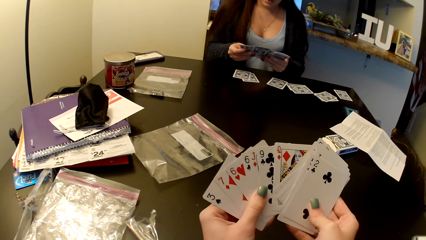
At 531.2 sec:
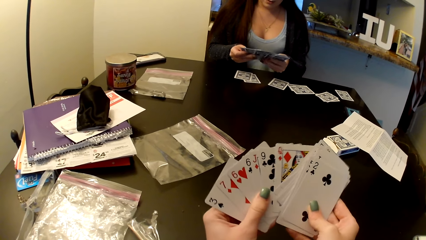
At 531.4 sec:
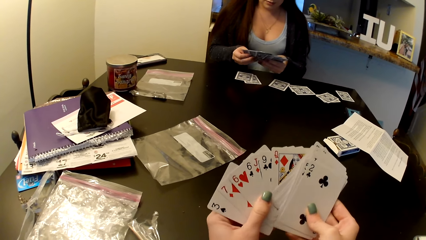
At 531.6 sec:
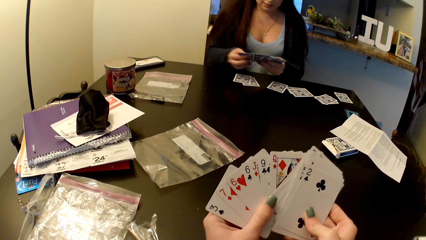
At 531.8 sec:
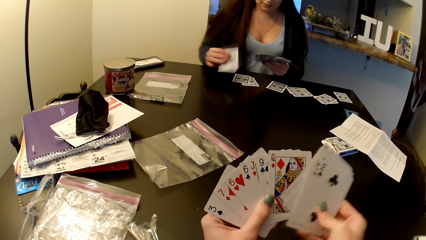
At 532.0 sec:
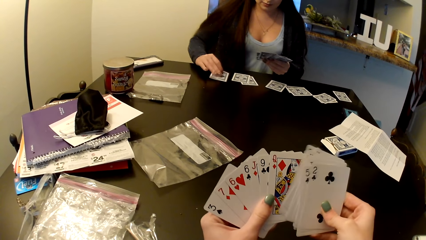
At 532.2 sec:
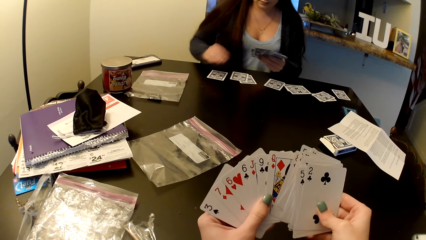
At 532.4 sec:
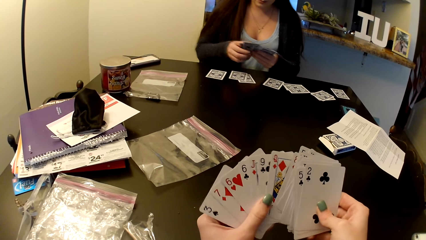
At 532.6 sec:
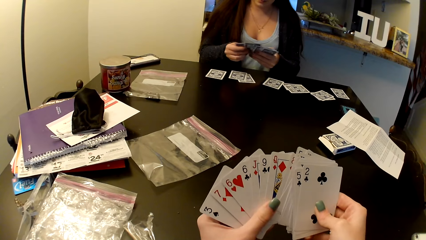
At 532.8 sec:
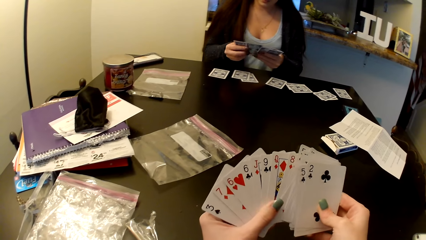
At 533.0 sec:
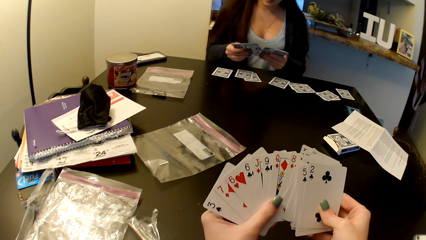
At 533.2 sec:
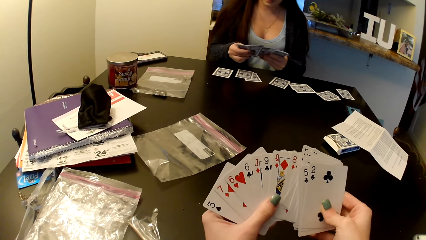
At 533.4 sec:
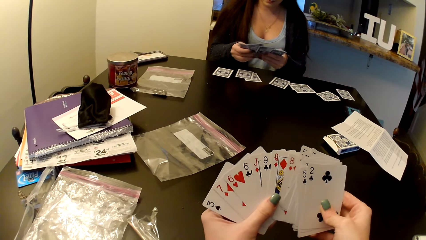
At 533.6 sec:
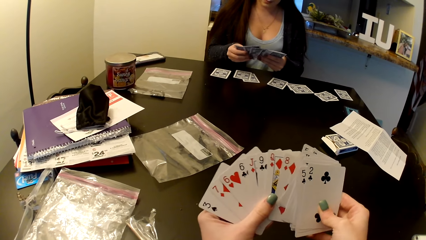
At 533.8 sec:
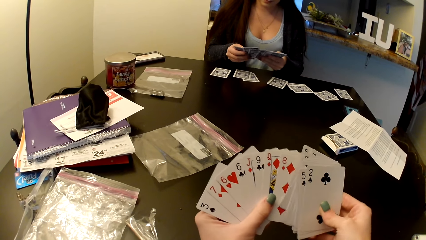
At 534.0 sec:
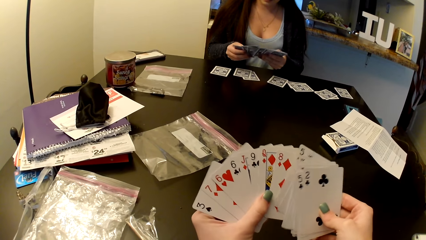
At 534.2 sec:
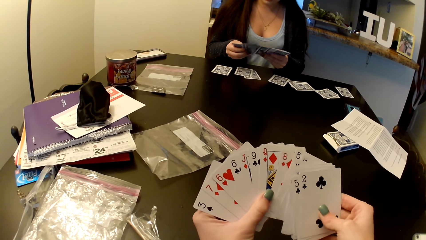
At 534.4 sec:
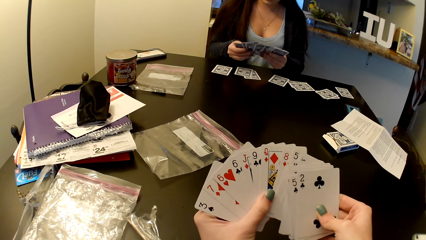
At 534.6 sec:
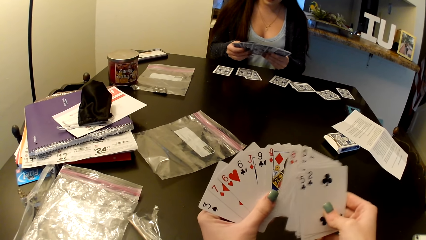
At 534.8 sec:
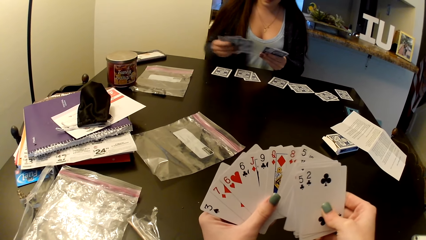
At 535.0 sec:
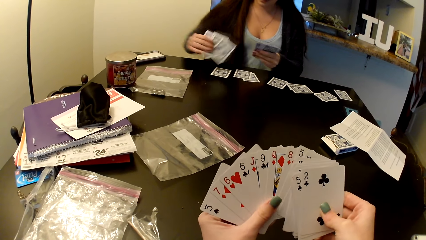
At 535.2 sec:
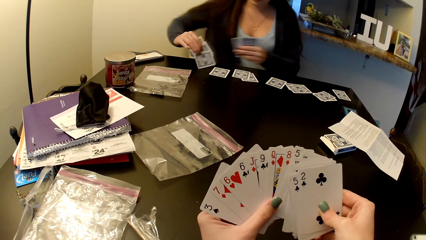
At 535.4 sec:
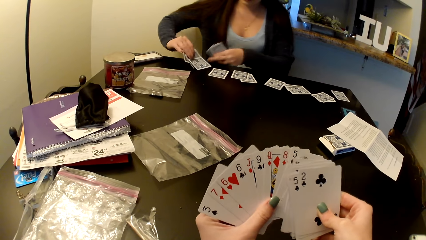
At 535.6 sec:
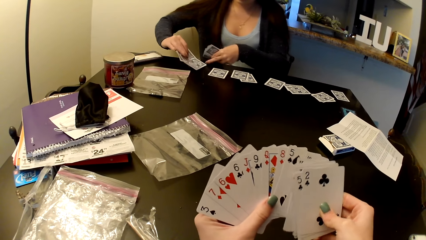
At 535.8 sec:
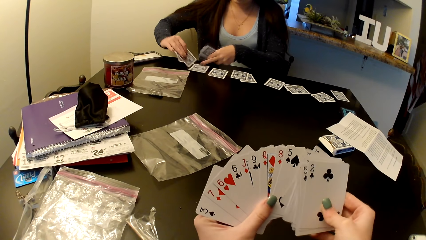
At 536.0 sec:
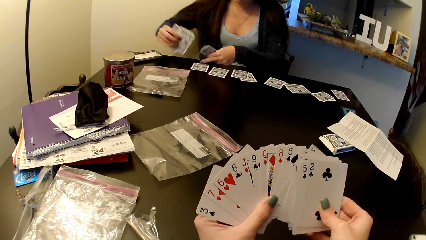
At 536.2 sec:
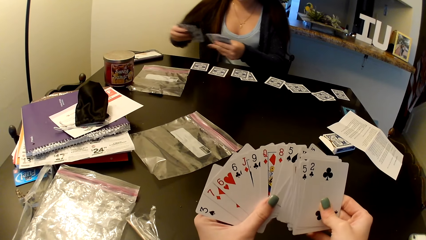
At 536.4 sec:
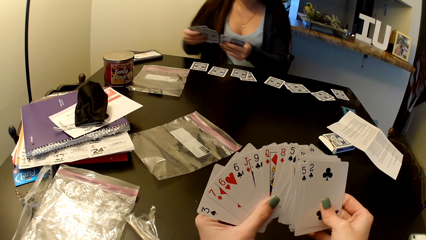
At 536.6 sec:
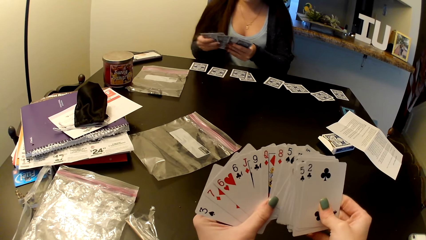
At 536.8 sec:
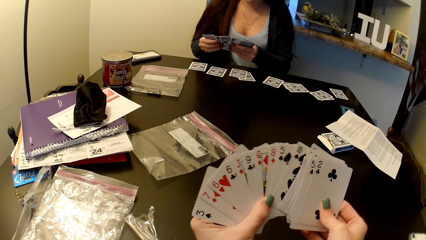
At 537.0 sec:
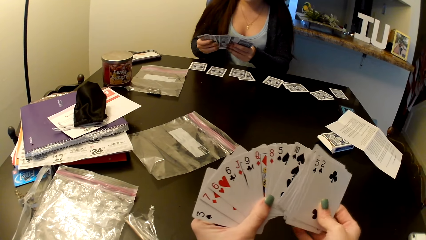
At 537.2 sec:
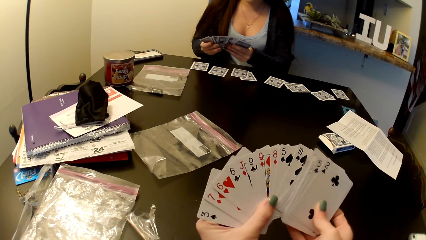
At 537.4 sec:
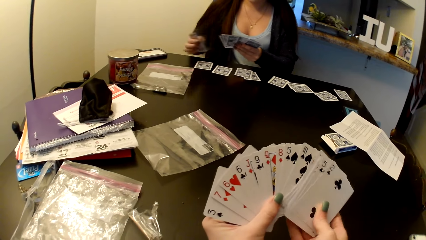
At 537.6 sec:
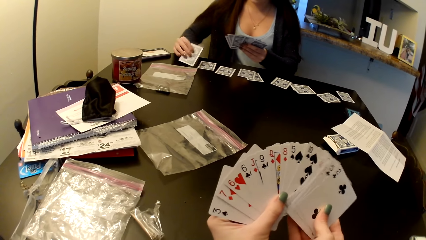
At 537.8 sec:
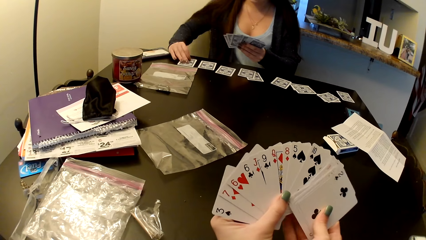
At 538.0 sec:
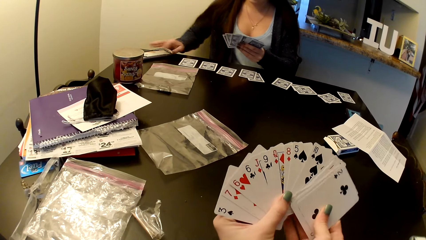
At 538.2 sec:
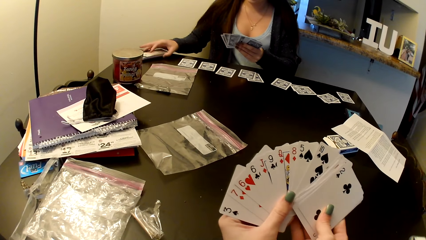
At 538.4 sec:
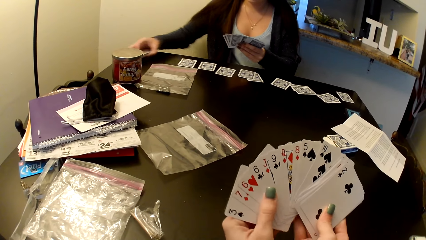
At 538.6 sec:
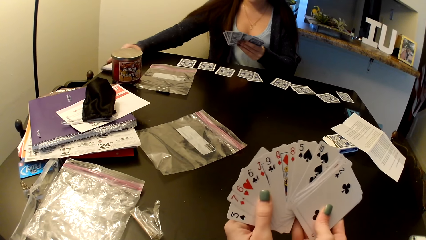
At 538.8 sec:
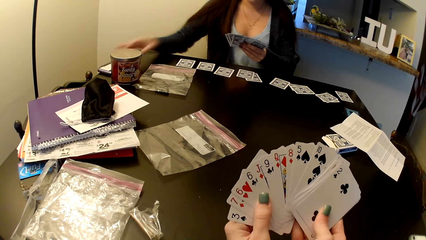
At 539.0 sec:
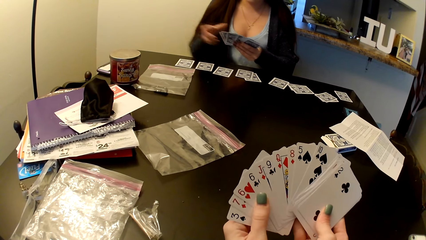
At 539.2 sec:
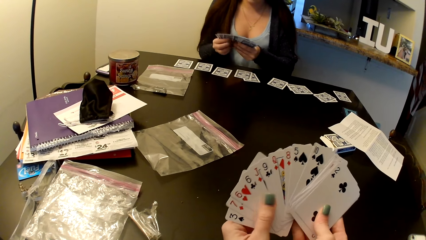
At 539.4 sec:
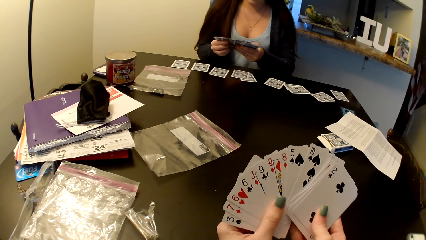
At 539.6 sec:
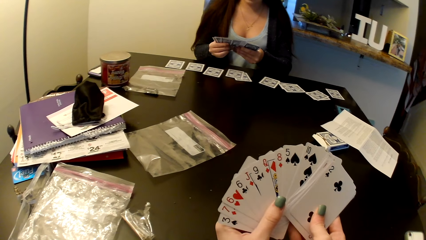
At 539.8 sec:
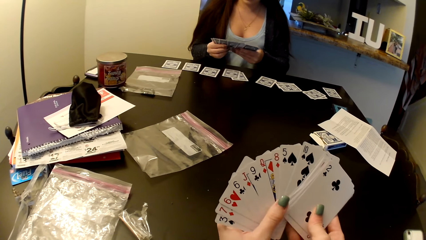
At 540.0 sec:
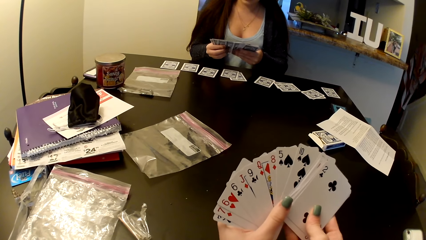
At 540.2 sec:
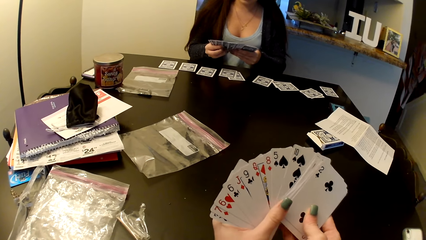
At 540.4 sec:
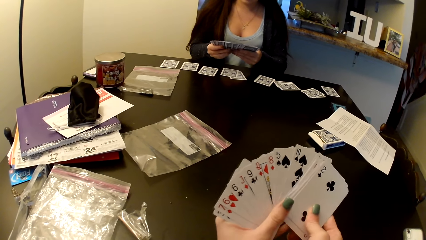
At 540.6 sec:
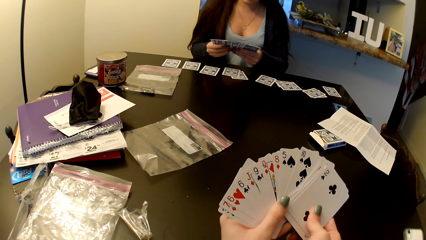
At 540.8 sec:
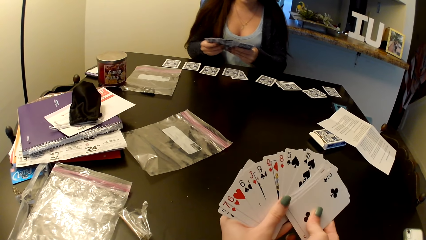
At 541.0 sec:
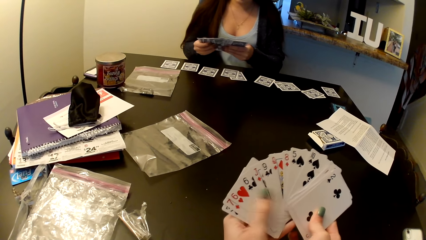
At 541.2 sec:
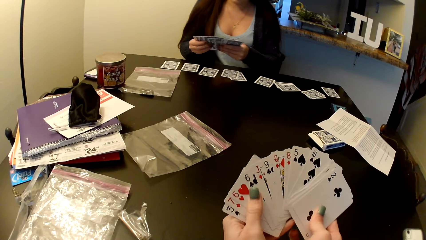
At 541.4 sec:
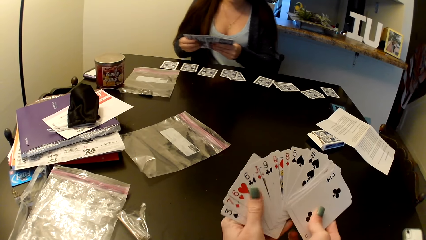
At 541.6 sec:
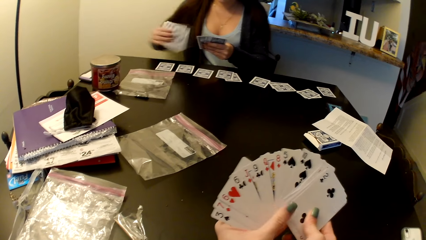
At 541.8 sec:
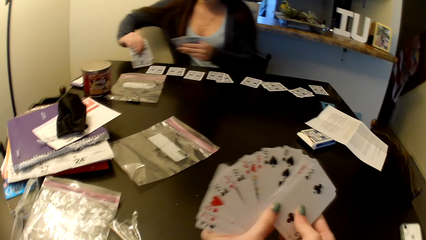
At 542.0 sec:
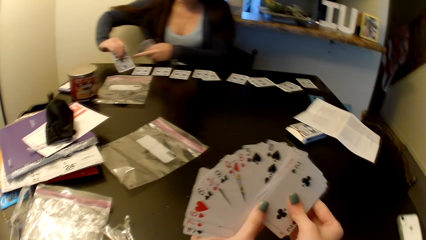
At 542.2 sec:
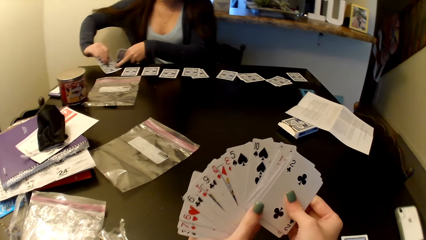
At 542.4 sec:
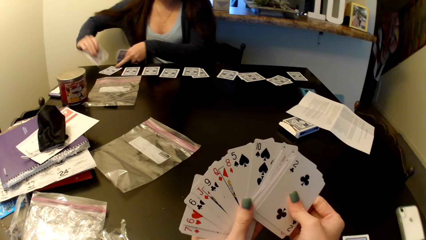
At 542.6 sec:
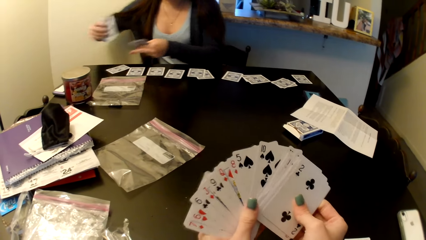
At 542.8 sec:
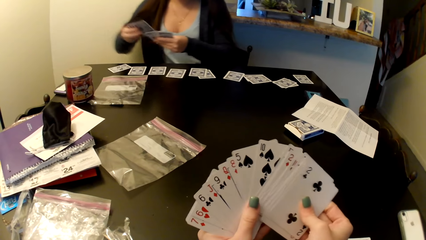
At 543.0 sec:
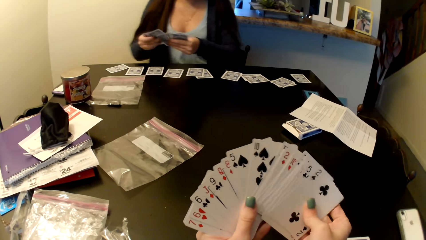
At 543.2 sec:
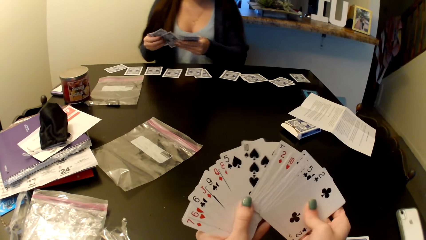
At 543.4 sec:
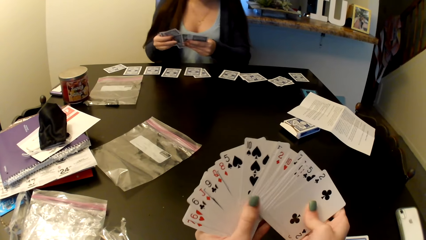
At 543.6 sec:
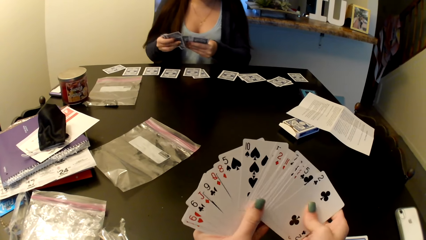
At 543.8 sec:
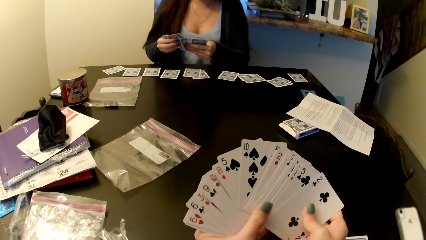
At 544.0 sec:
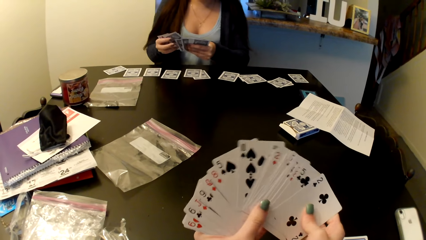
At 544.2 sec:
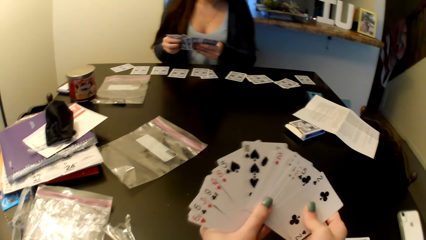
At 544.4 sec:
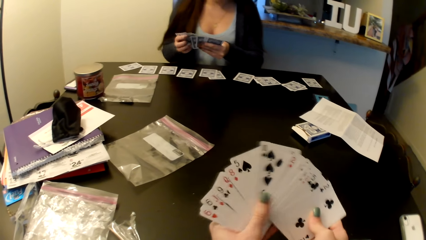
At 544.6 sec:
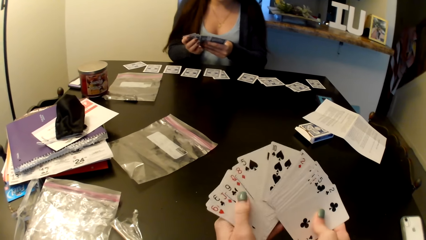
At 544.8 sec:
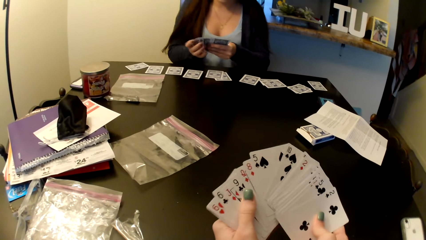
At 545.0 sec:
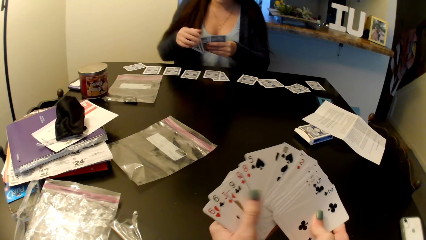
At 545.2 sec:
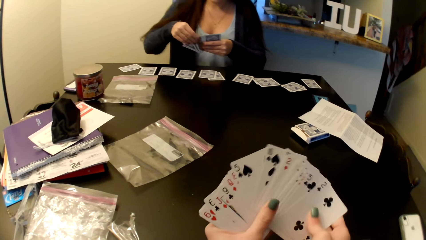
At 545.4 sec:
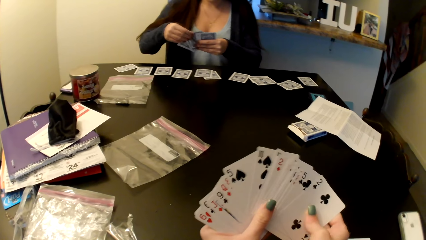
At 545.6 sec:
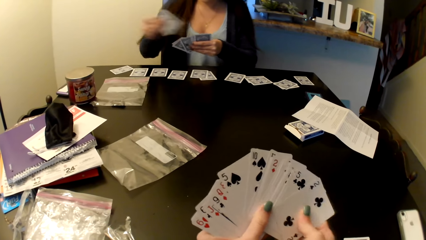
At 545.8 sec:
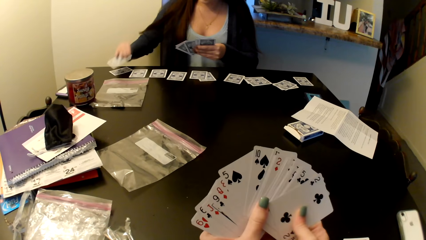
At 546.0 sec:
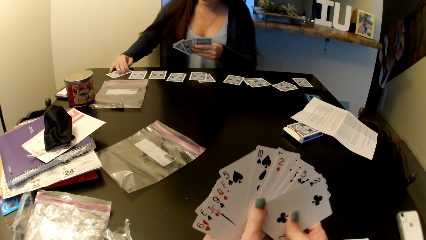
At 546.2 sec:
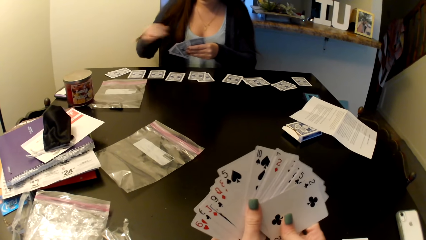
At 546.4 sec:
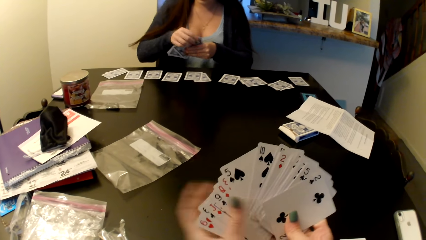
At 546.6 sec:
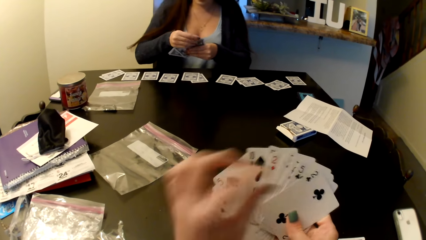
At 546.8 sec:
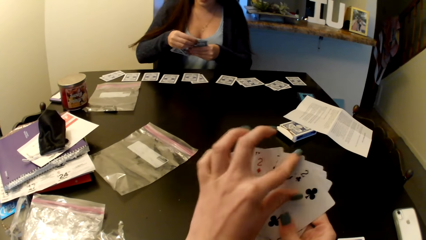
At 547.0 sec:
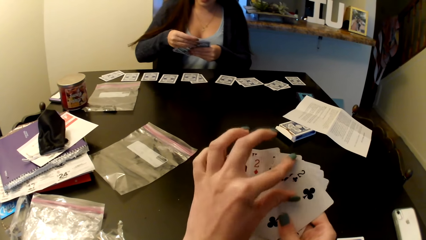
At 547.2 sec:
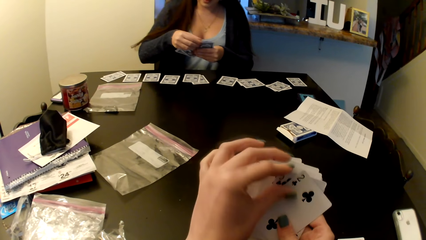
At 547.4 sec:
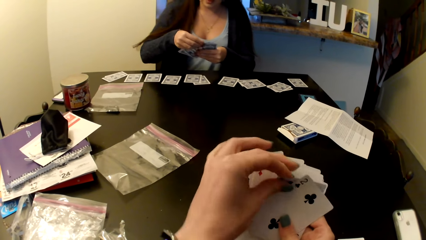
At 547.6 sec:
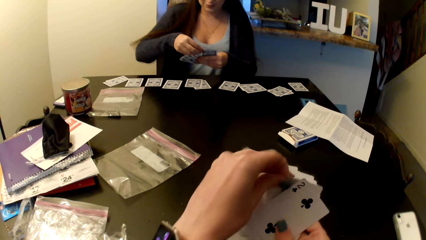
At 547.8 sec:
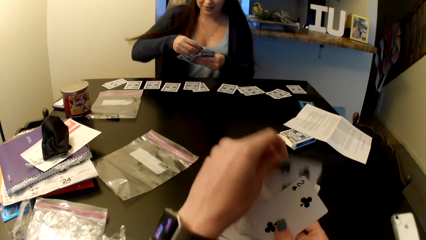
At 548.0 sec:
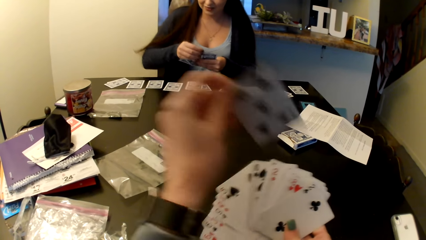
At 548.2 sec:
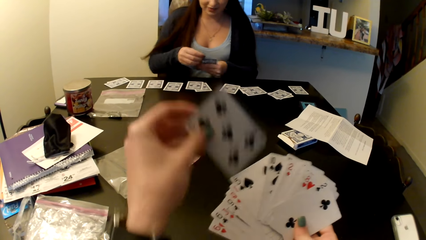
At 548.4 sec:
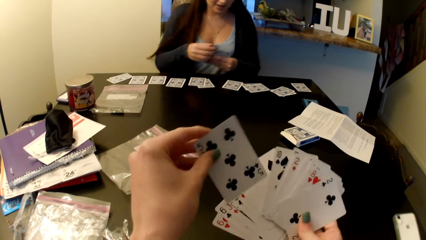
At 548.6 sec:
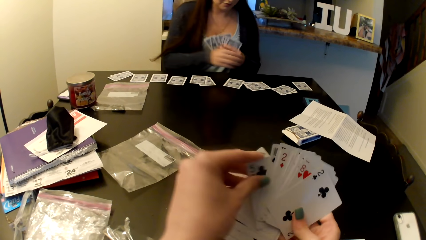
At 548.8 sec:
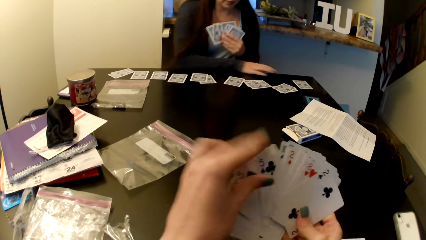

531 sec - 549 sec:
A woman shuffles the card. She puts the card on the table. She shuffles the card. The camera wearer shuffles the cards. The woman puts the card on the table.
